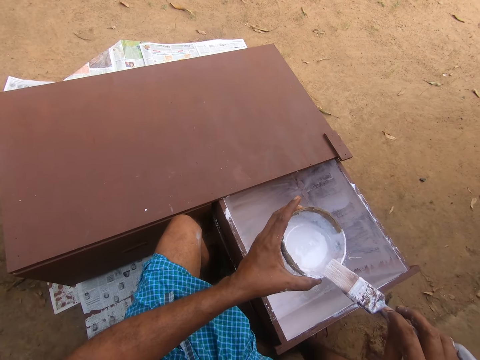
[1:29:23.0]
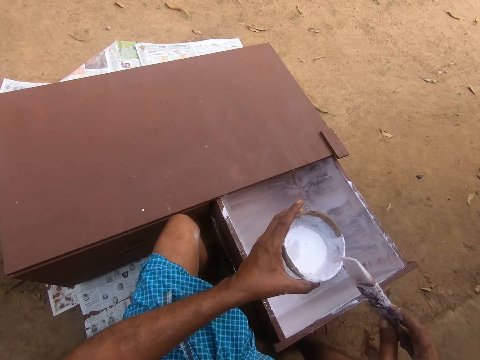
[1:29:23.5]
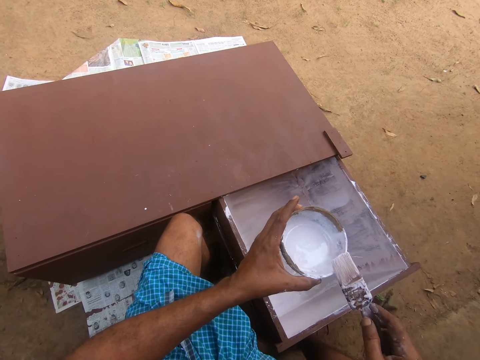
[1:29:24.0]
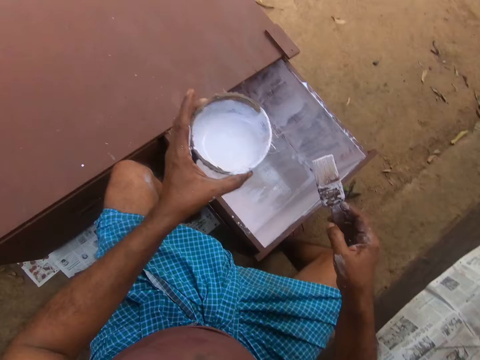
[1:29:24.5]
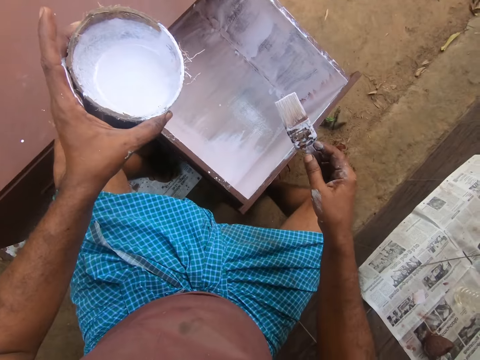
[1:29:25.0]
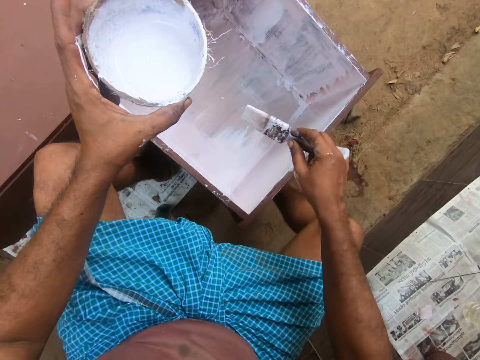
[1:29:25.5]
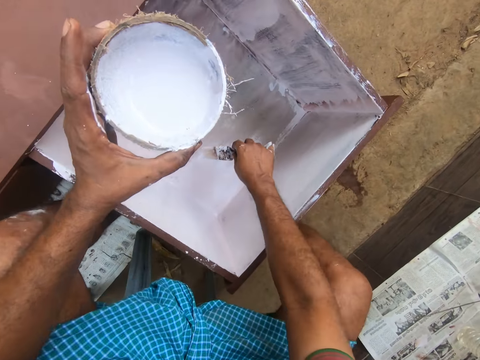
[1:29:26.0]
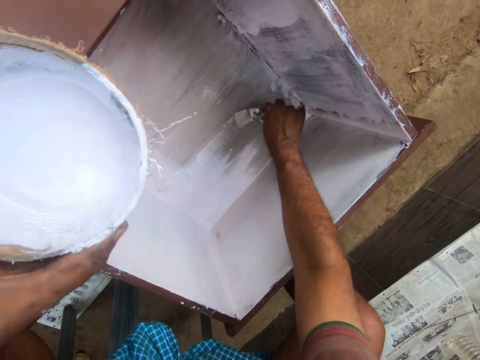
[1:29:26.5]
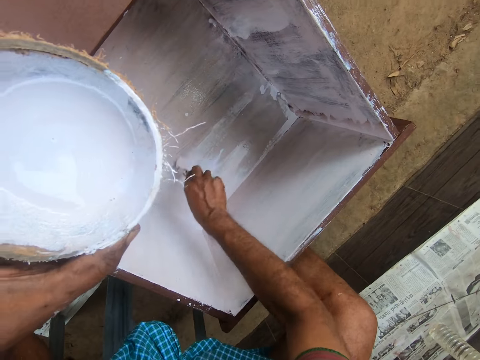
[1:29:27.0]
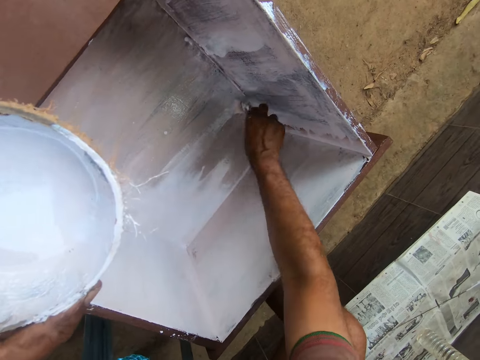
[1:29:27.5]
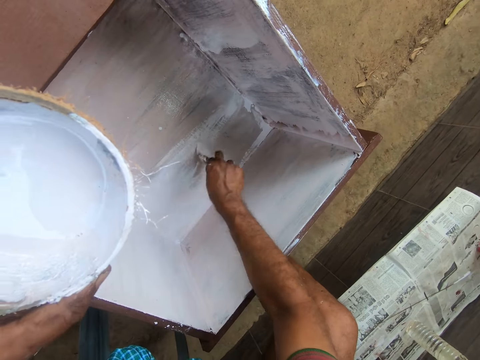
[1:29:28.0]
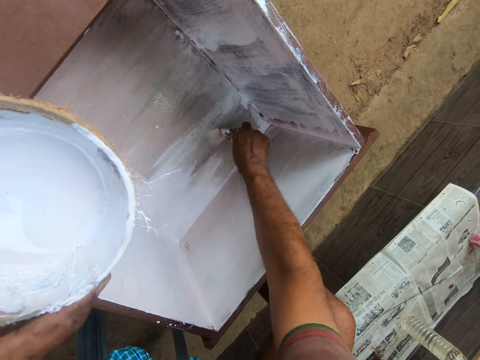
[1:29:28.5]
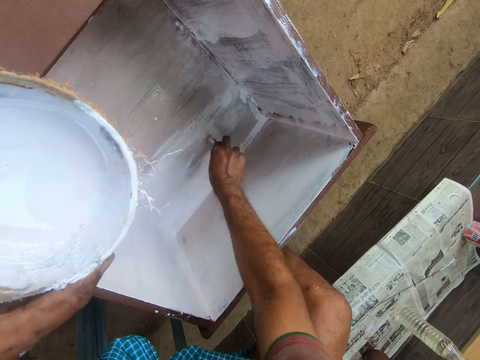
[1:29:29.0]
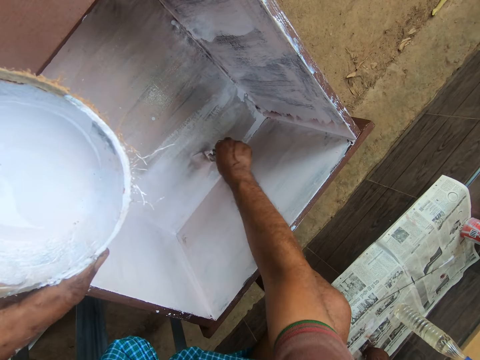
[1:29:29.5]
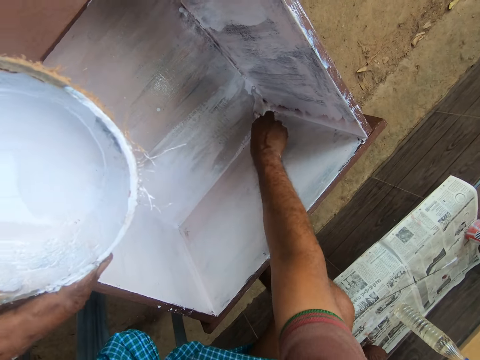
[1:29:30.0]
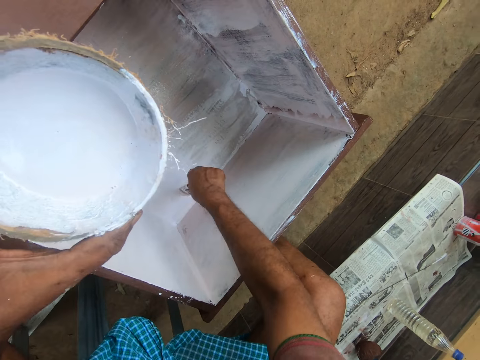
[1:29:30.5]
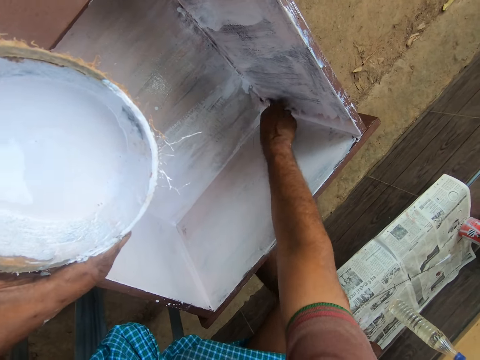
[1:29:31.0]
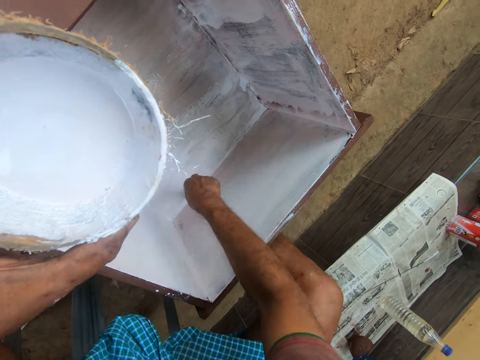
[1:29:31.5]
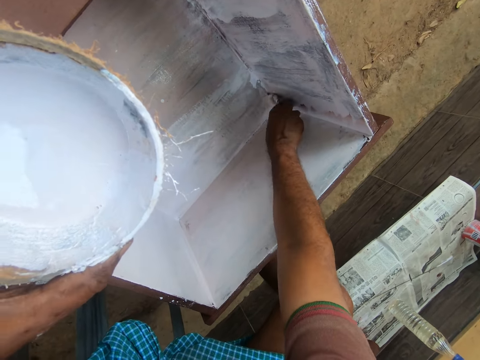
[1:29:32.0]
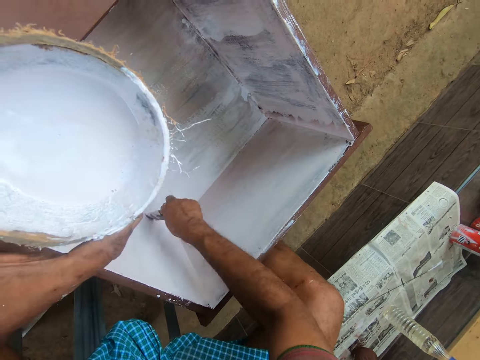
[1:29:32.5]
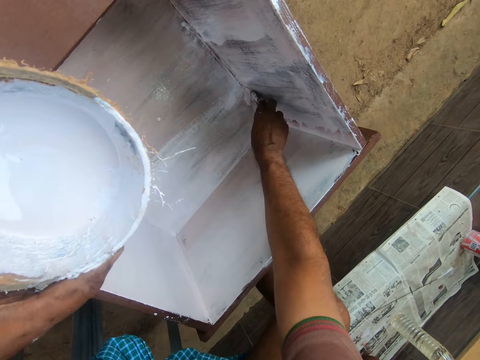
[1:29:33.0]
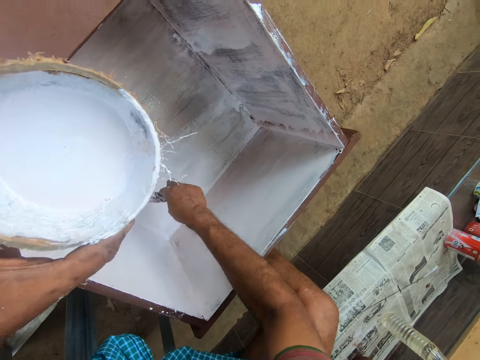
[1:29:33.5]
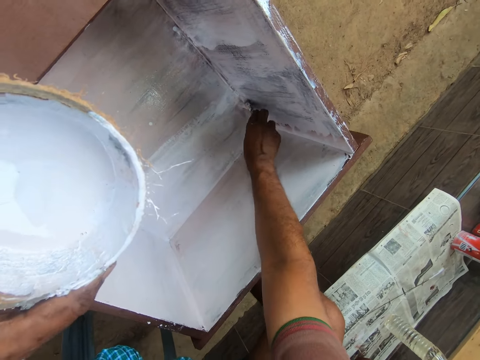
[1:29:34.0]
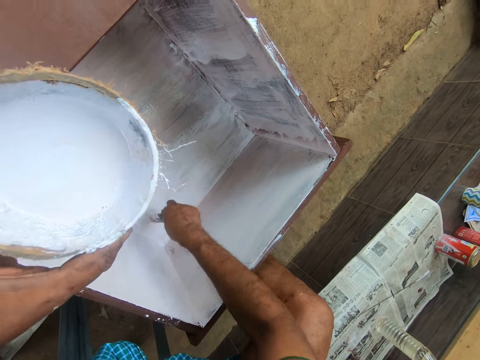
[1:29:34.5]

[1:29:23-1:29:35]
The camera wearer holds the paint brush. He paints the table drawer with the paint brush in his right hand.

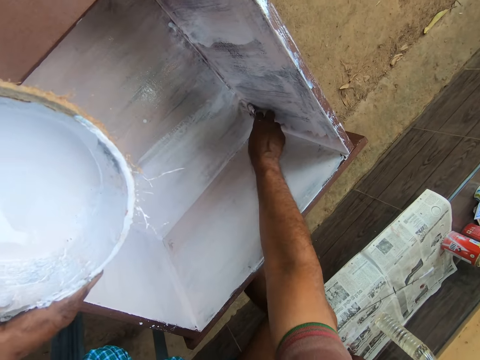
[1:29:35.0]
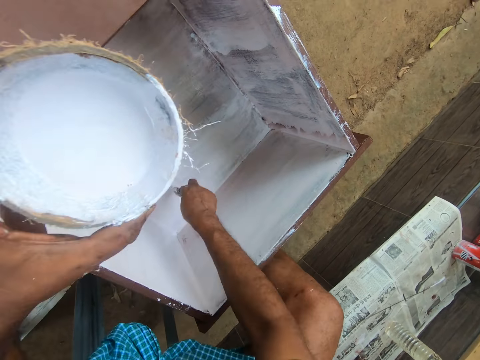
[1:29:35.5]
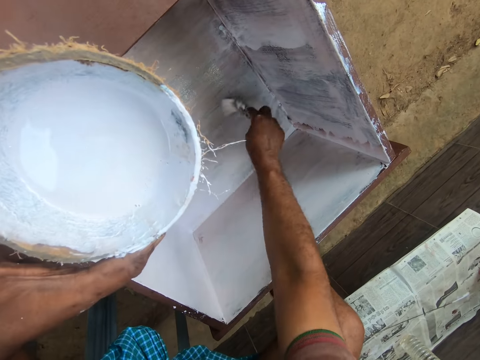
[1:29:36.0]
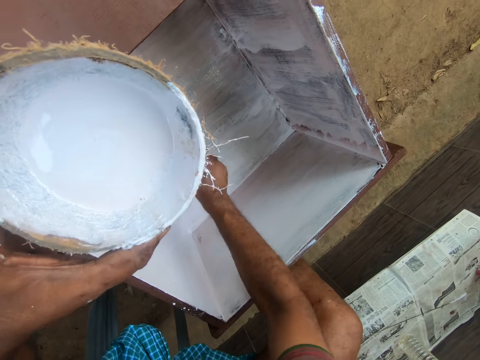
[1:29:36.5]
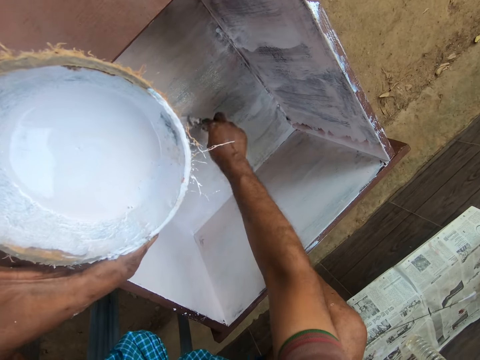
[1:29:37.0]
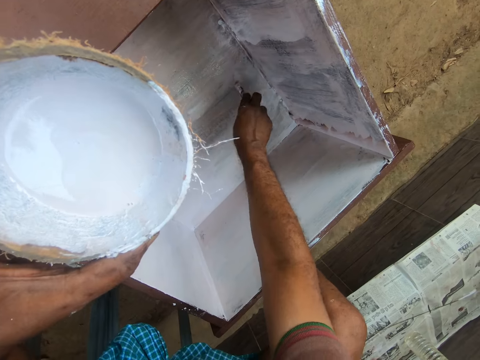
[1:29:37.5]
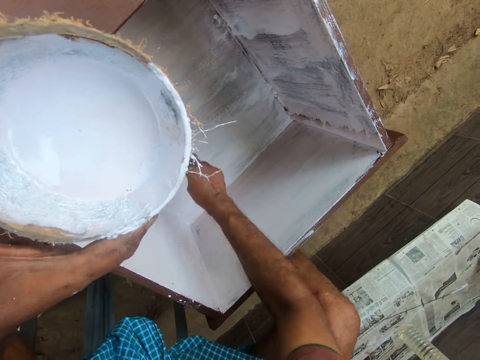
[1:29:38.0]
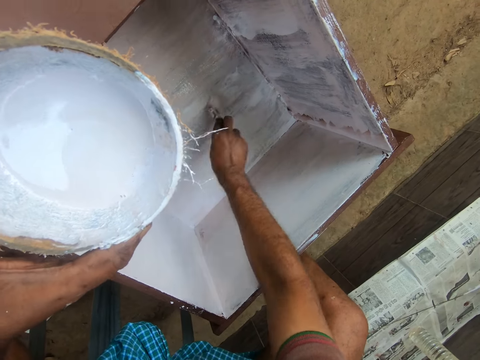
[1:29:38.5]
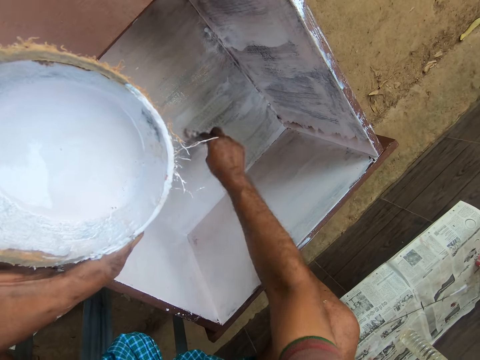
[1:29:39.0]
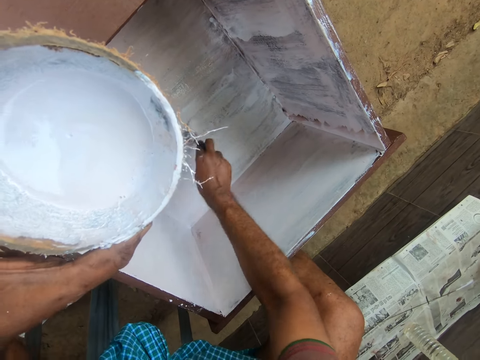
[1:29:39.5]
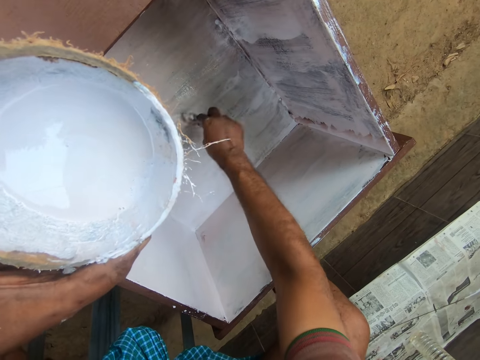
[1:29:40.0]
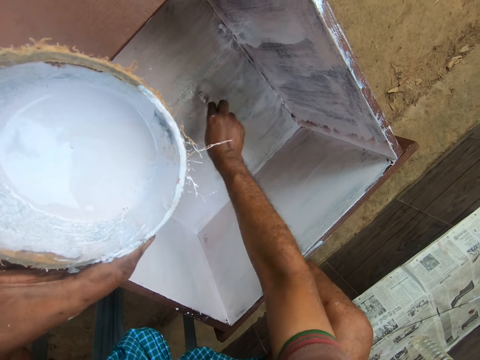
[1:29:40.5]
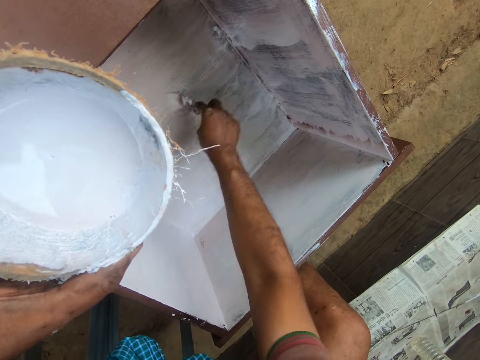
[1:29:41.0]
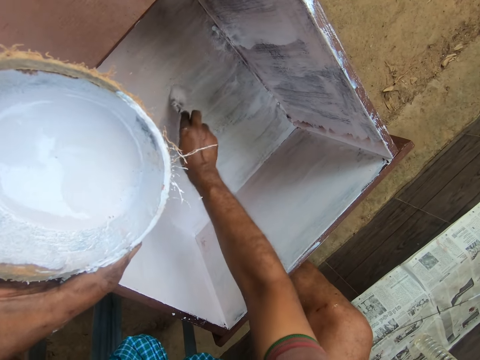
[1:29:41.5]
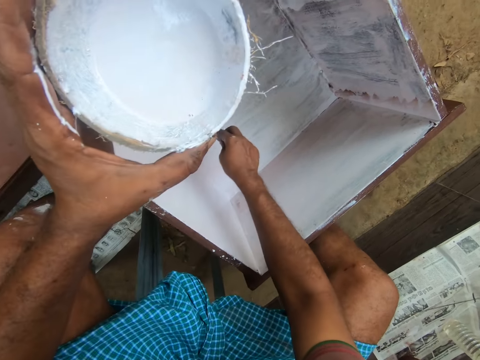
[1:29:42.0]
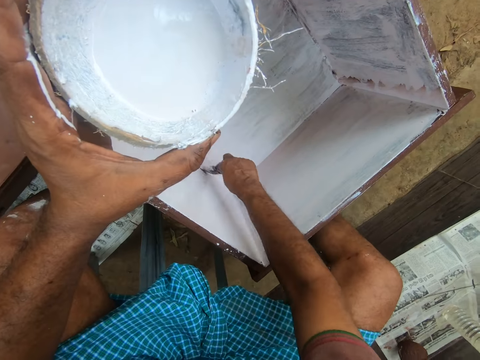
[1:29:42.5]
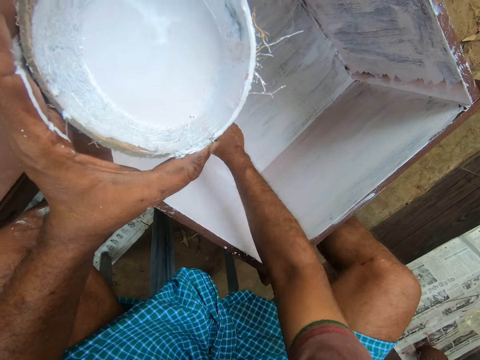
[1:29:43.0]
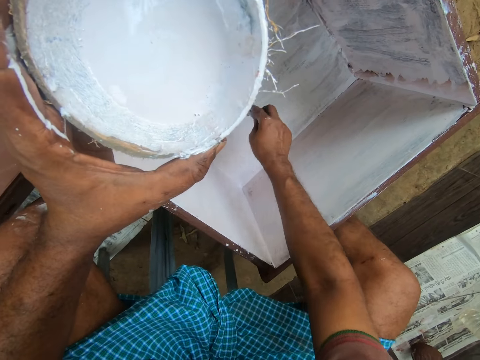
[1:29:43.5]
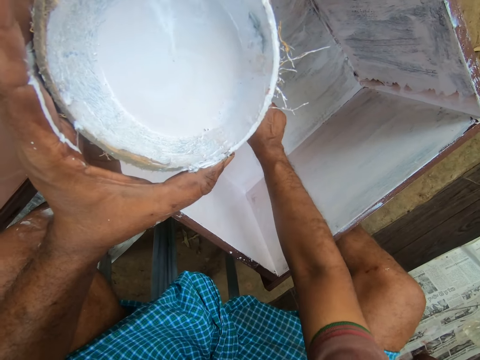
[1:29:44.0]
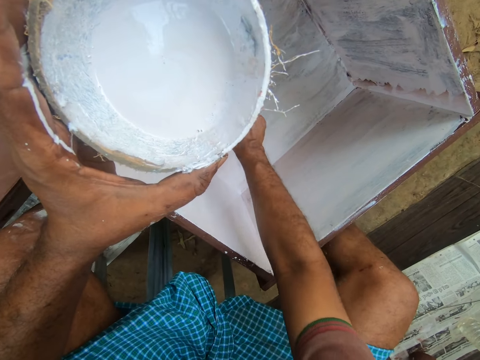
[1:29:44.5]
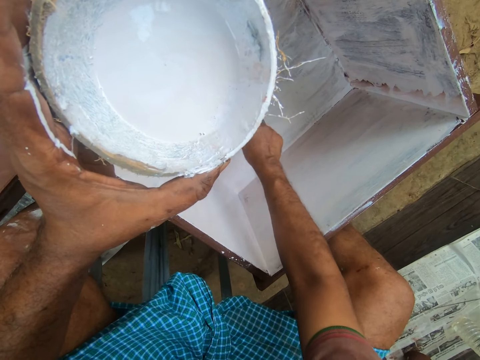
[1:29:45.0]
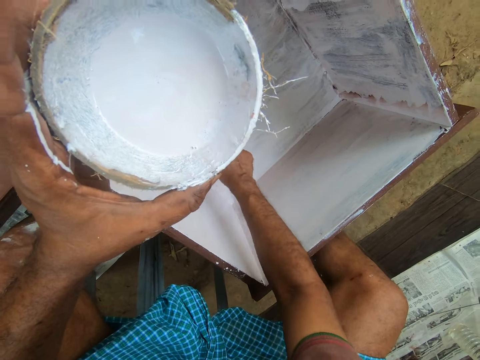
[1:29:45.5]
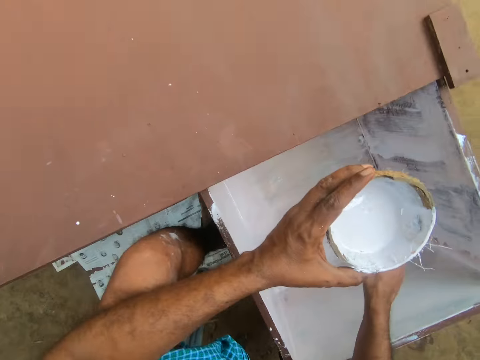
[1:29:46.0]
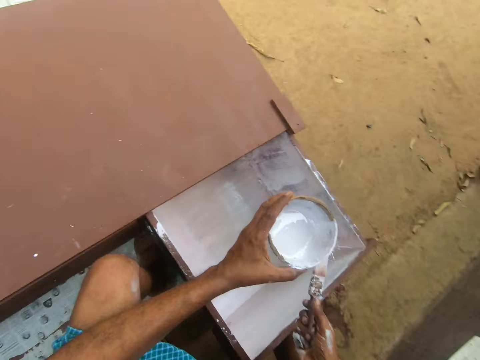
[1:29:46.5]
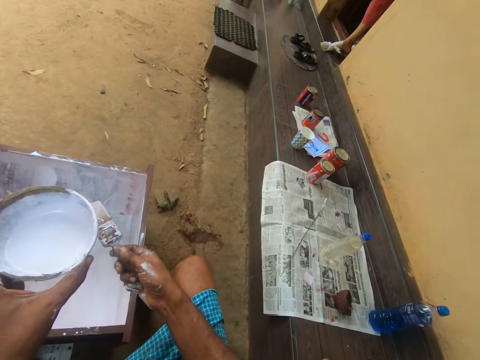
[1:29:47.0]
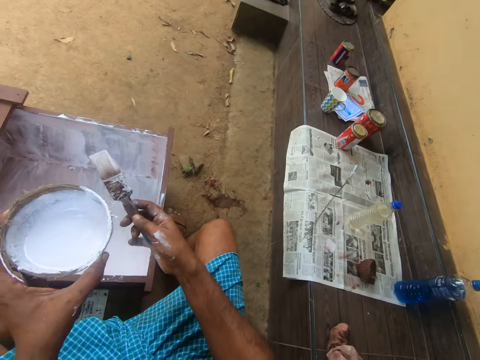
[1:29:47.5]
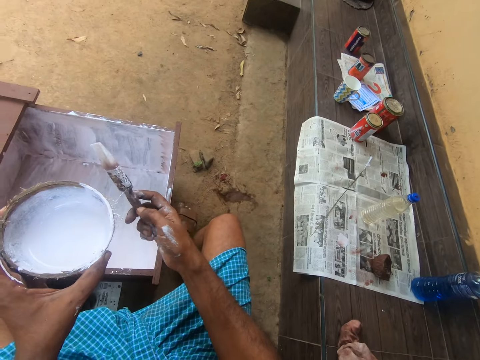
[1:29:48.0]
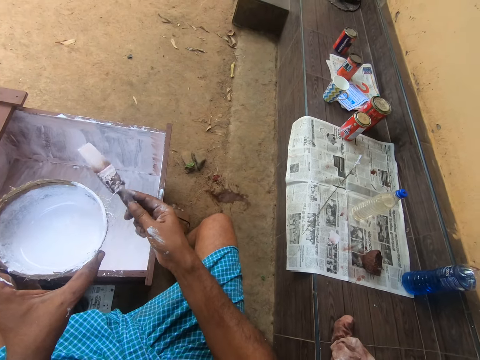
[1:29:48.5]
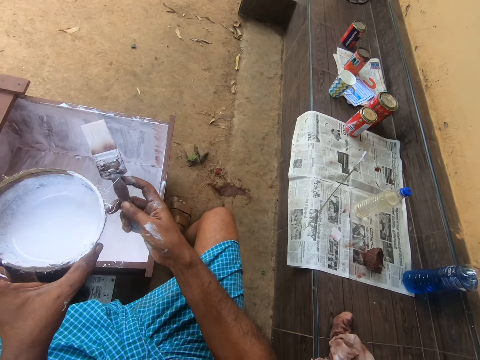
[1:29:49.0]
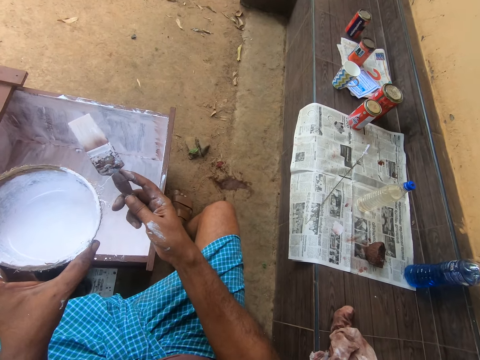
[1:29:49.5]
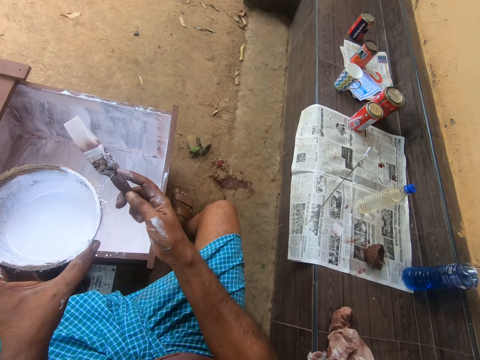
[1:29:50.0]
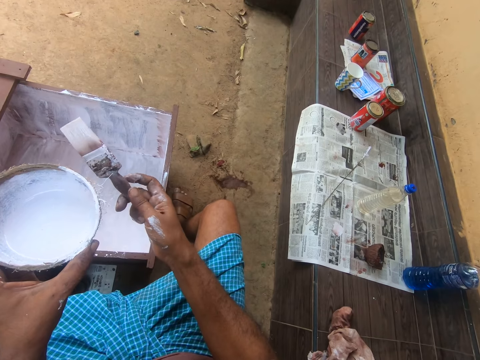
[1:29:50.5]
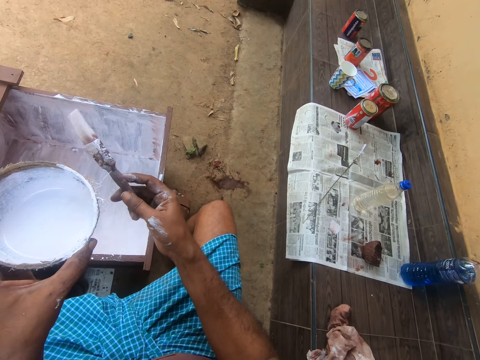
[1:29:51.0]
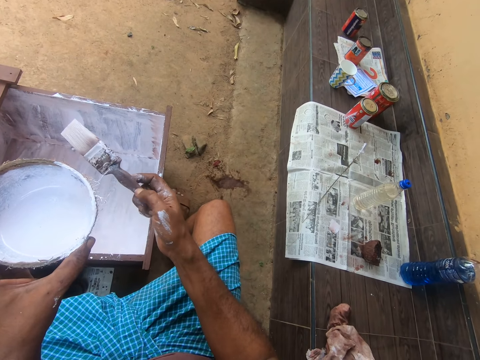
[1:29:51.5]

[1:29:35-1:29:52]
The camera wearer holds the woody shell of a coconut. They paint inside the drawer. They hold the paint brush.
